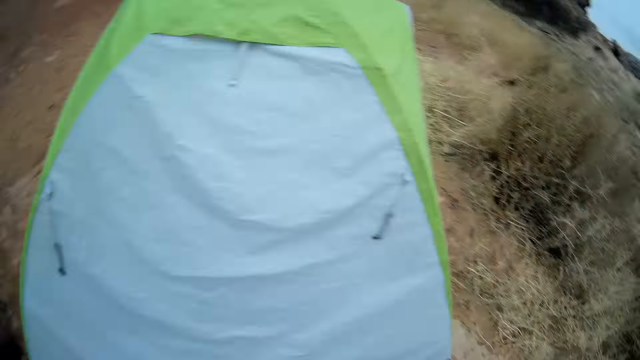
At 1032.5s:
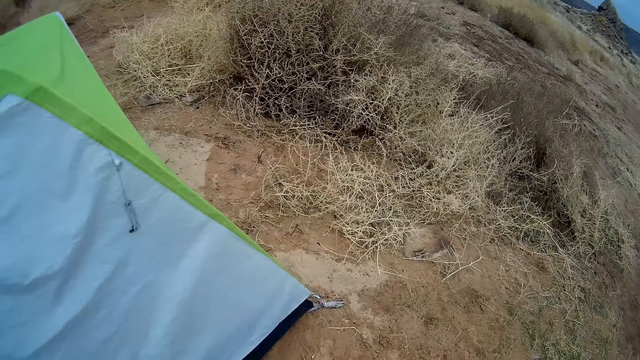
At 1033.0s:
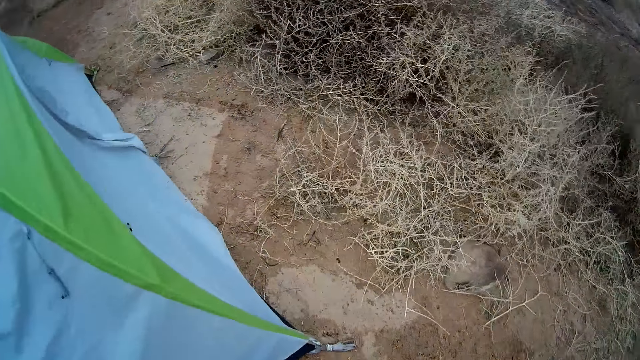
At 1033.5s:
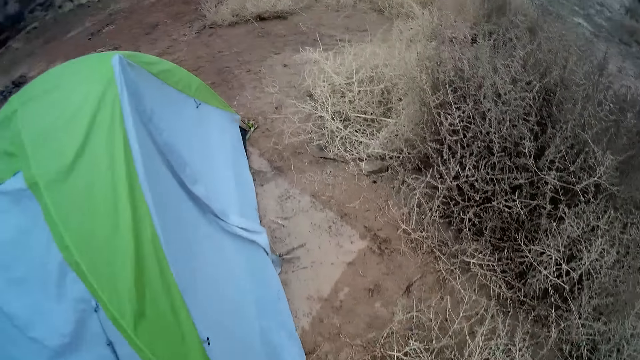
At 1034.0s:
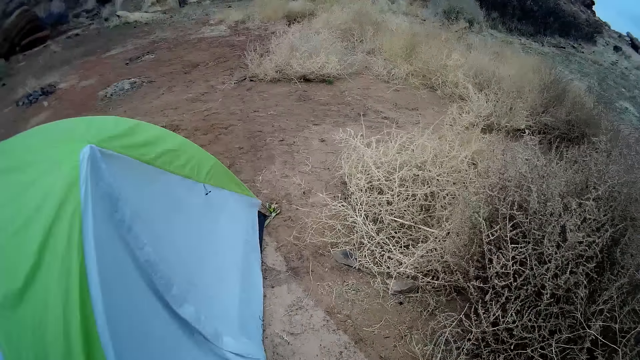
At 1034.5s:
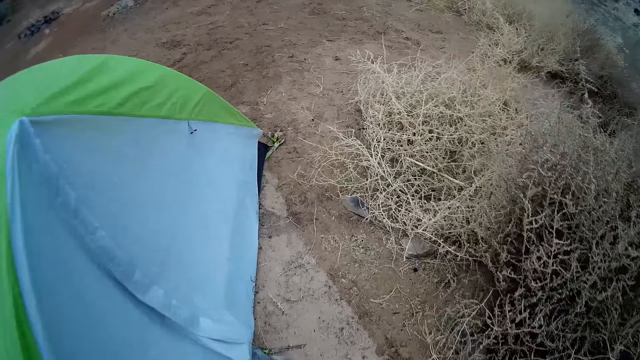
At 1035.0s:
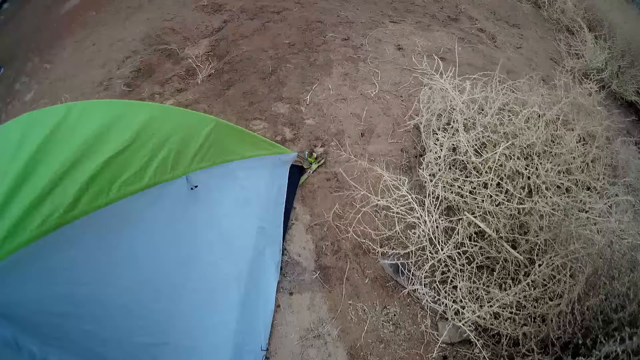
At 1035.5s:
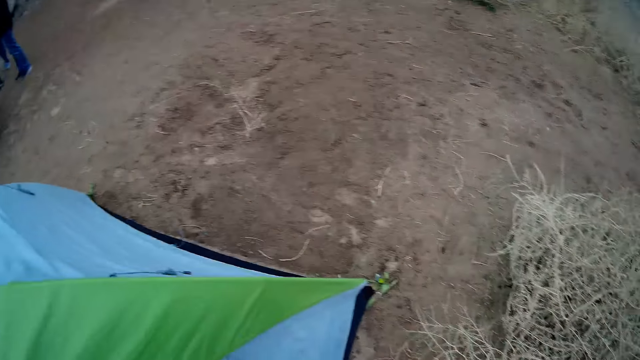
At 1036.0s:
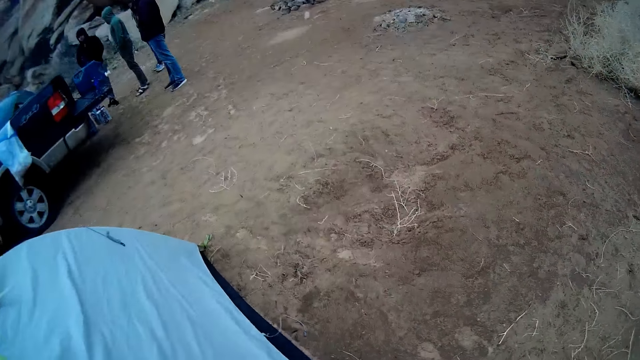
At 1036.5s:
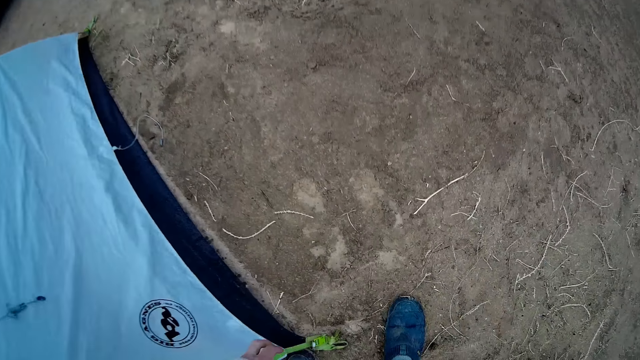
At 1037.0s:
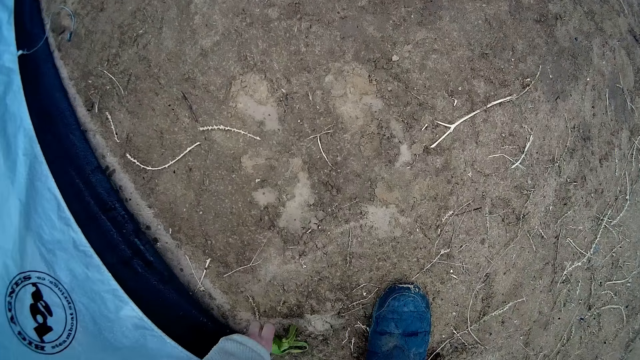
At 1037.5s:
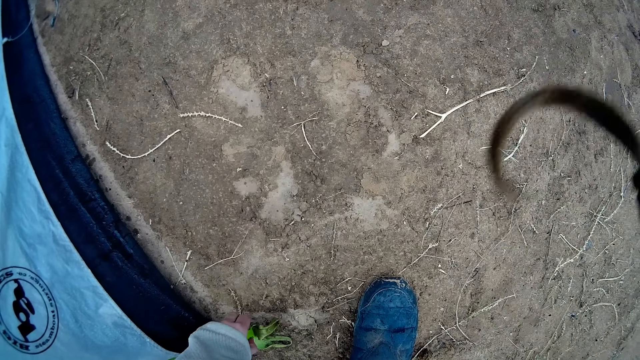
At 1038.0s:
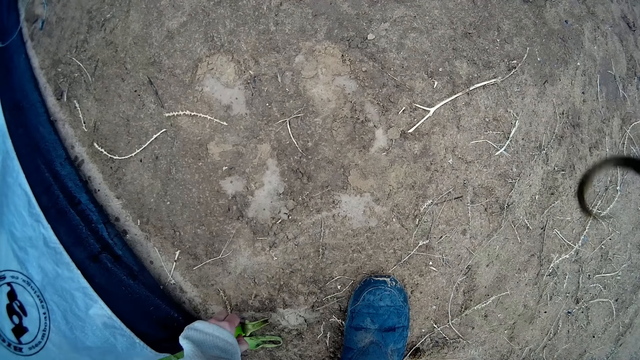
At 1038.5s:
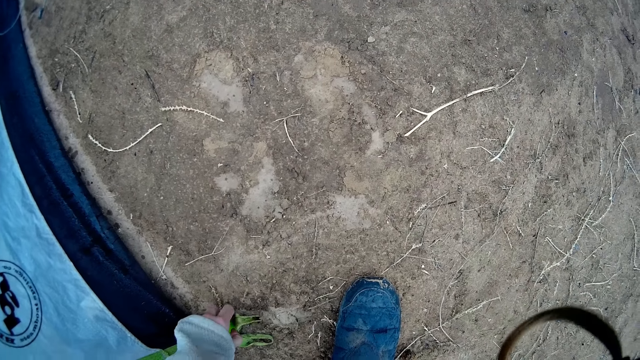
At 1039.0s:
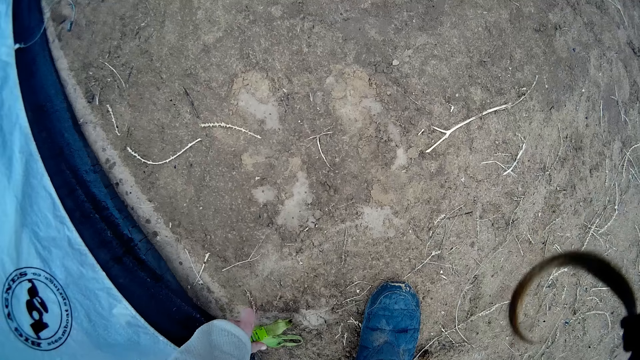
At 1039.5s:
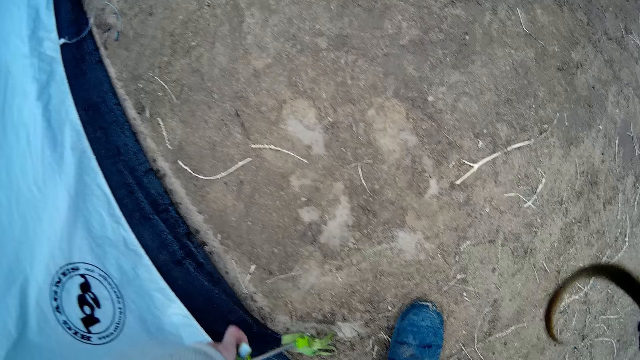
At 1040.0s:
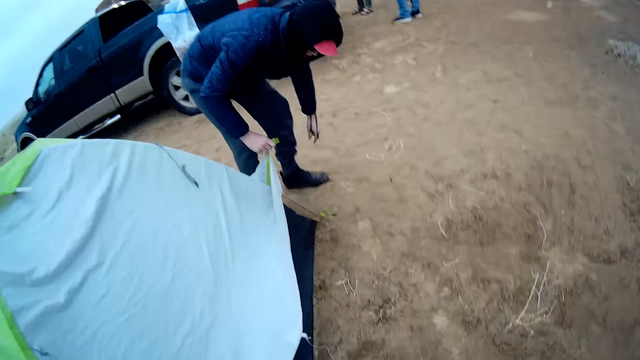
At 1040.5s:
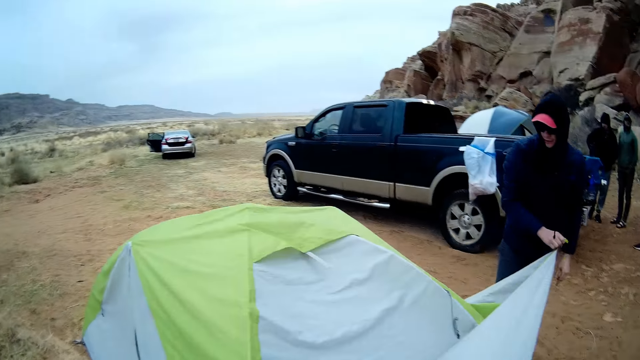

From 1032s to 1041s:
The camera wearer walks. They look around. They pull the hook from the ground.

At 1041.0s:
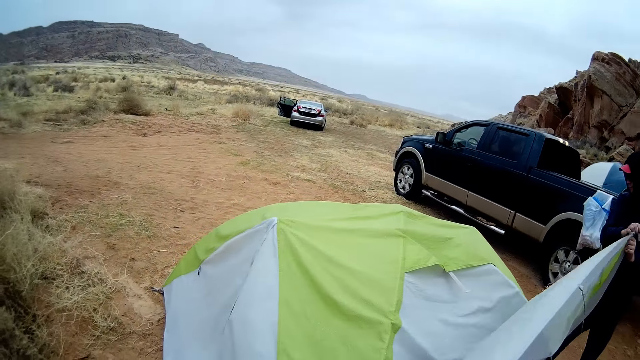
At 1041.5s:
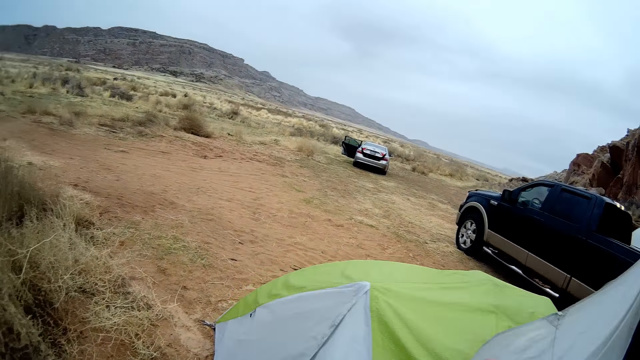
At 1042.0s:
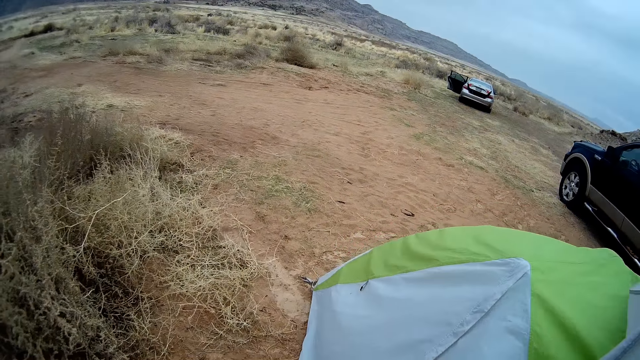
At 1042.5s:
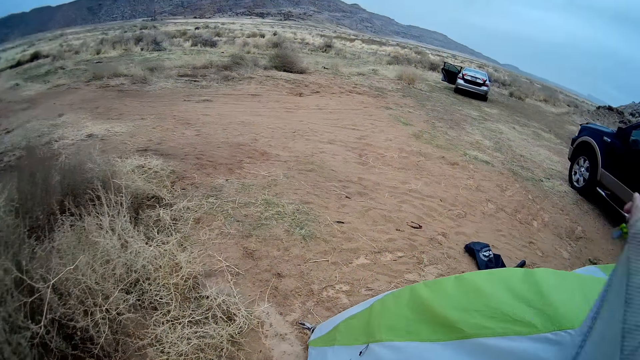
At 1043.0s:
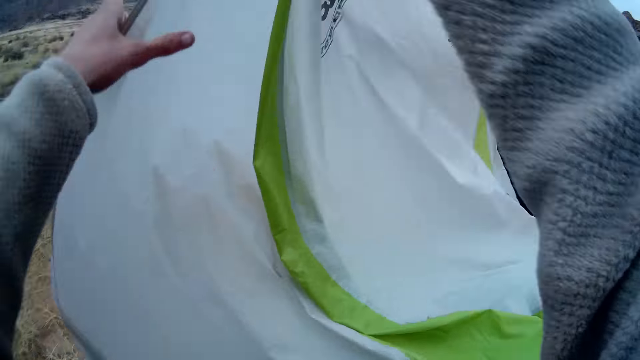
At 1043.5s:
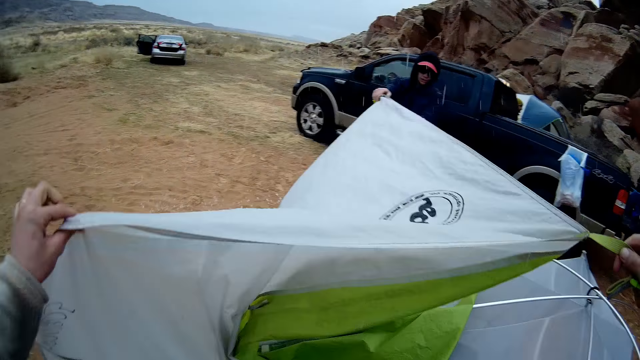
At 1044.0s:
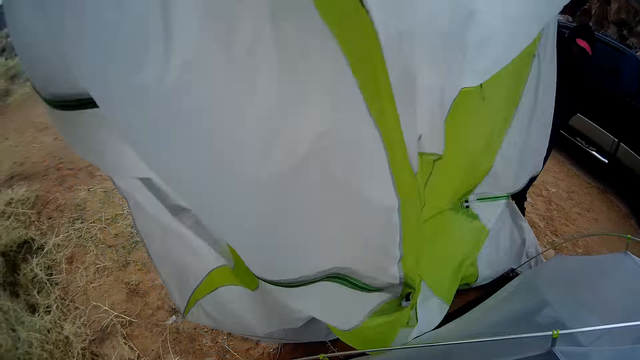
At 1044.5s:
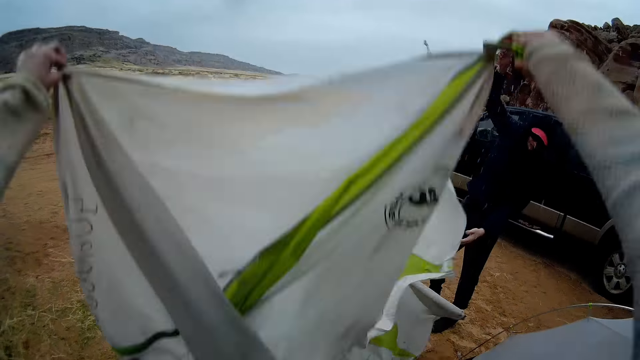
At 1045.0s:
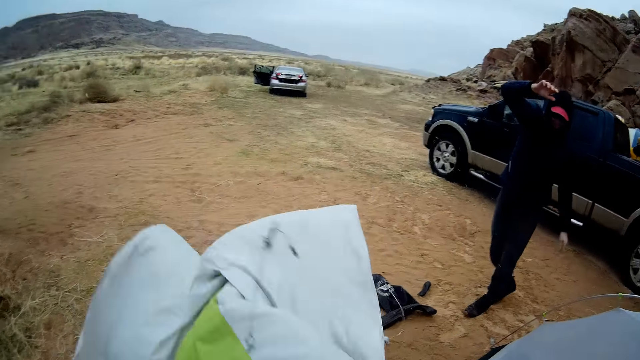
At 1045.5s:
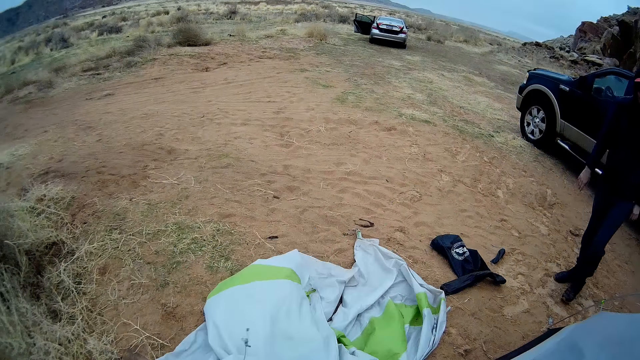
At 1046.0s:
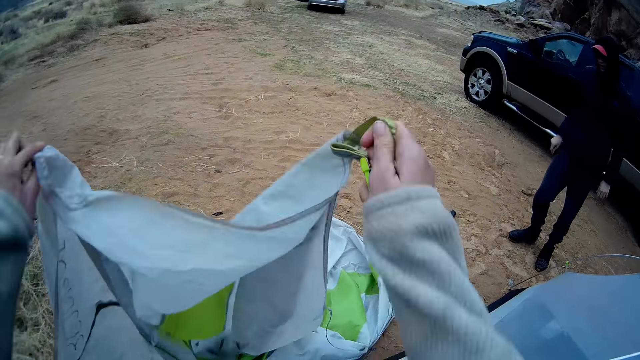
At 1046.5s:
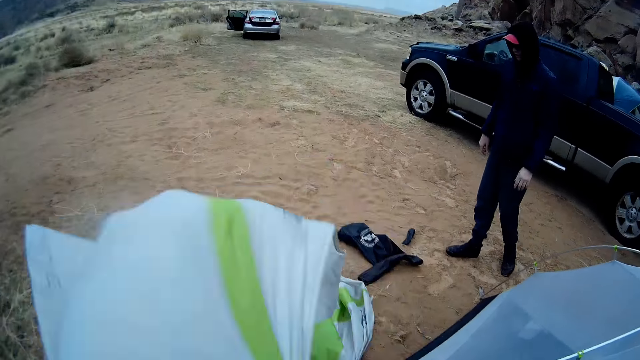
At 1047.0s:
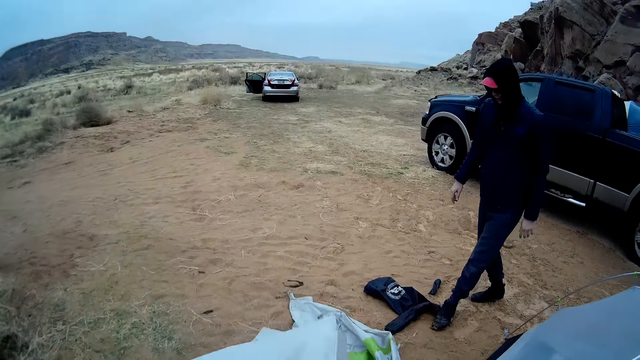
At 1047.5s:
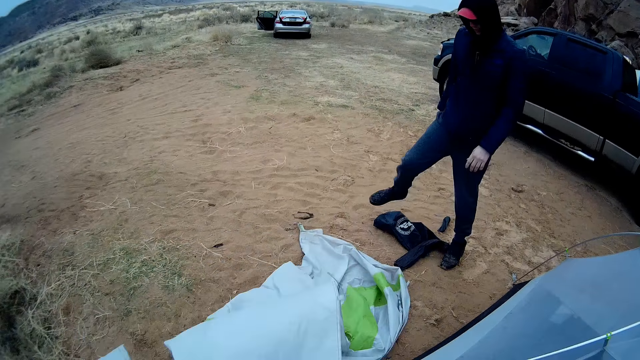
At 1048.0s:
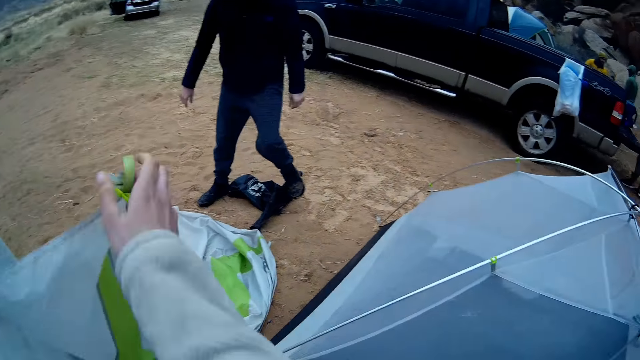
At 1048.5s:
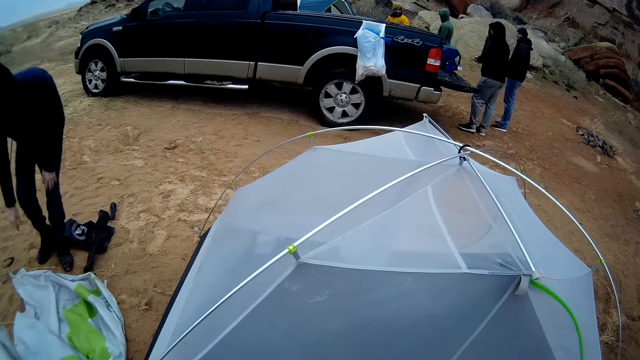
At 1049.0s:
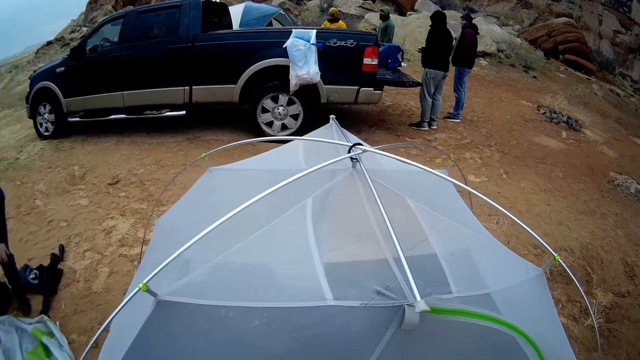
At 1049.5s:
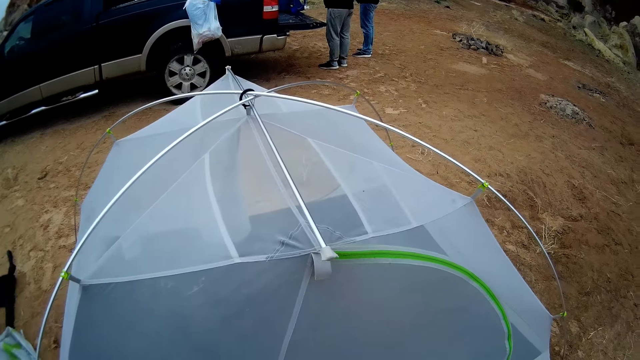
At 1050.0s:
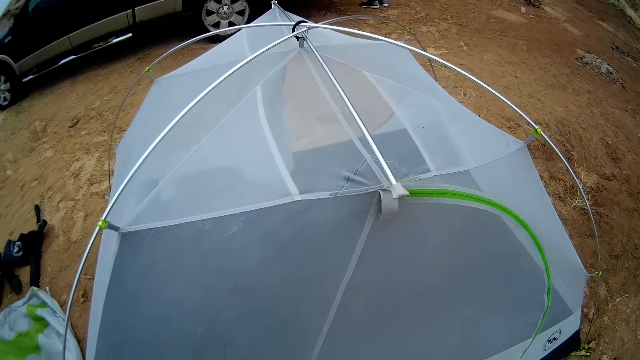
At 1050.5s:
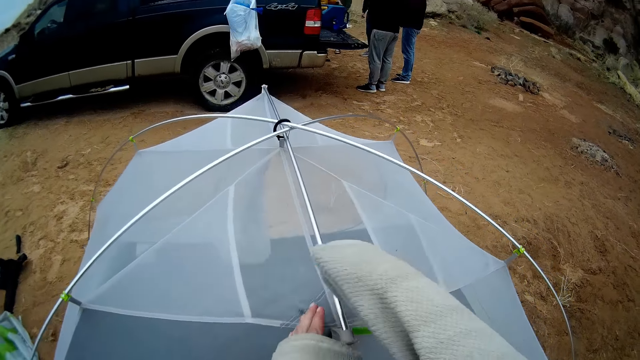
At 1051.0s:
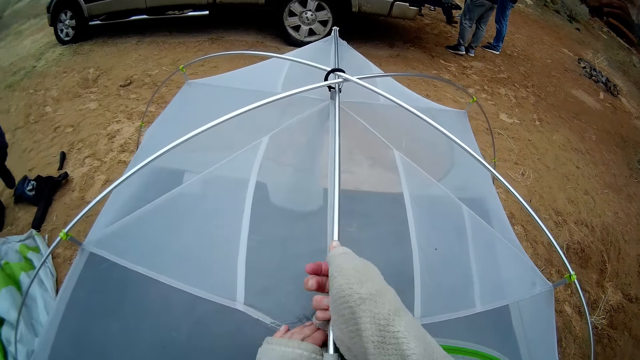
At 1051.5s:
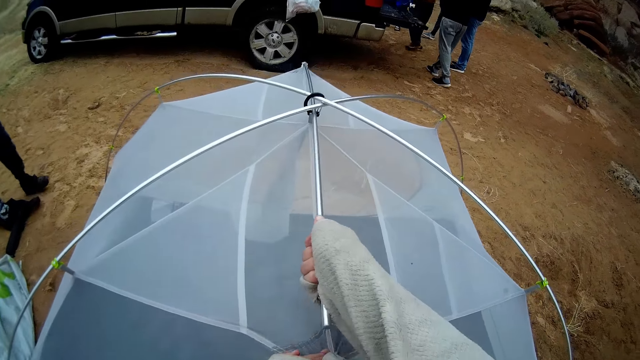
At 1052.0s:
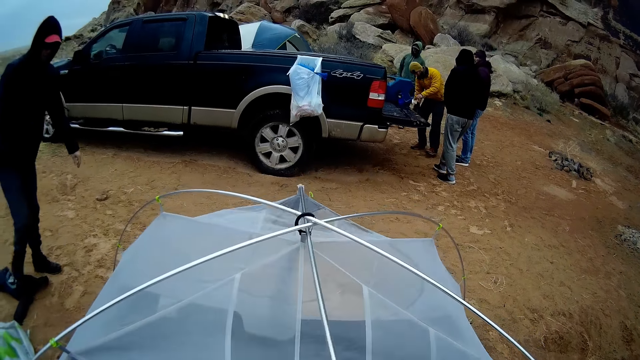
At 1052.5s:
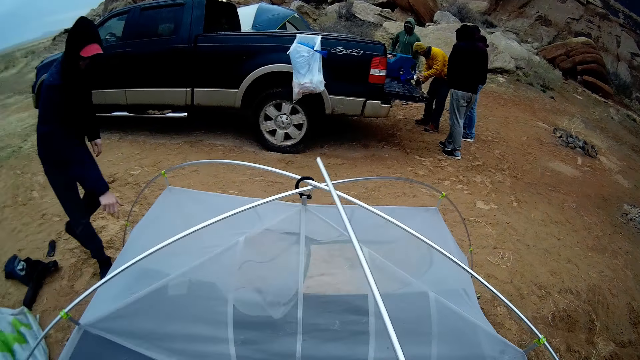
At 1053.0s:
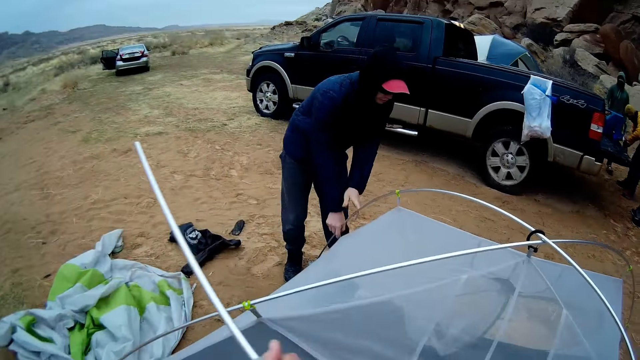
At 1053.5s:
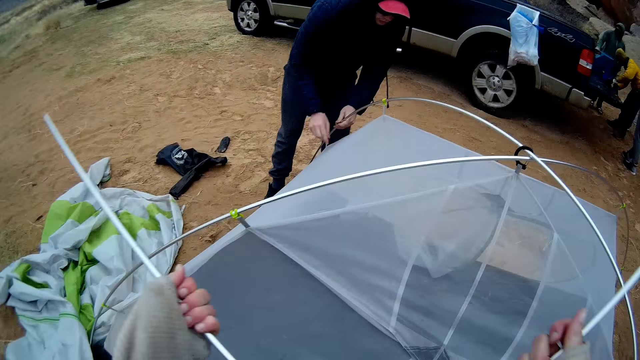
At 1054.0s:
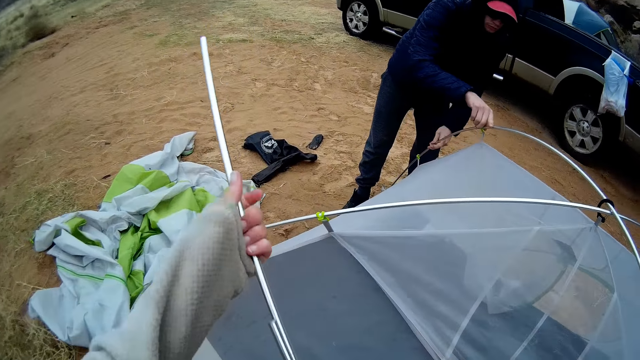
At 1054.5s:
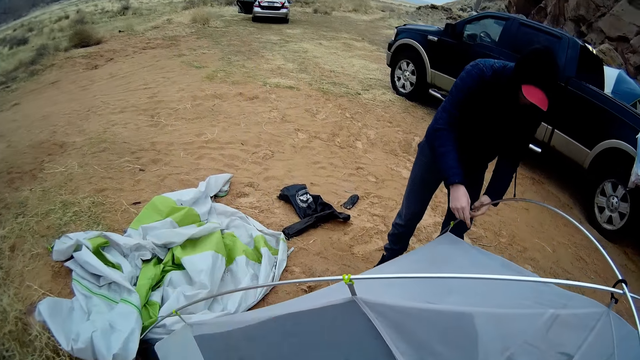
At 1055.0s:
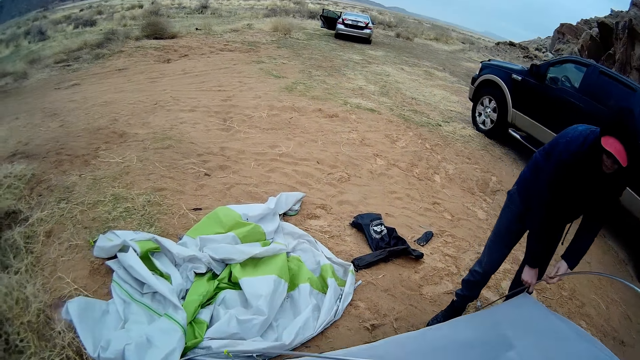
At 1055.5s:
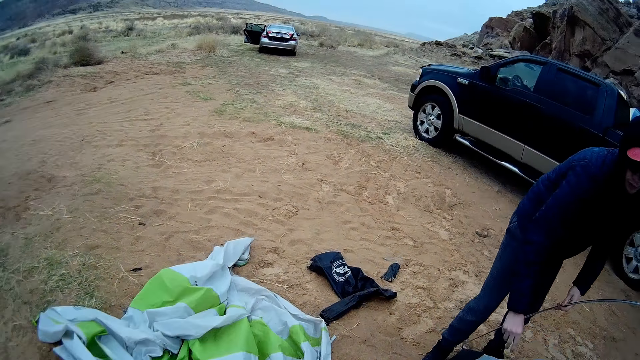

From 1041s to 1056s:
The camera wearer disconnects the camping tent. They remove the tent cloth. They shake the tent cloth. A man puts down the camping tent cover. The camera wearer removes the tent rods or tent metal. They fold the tent metal.
